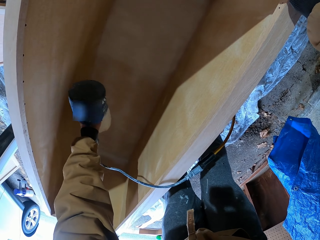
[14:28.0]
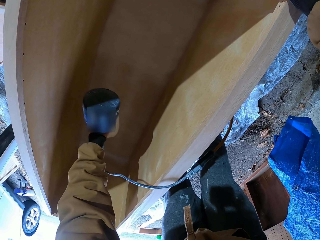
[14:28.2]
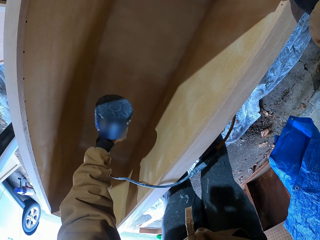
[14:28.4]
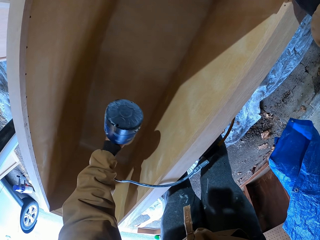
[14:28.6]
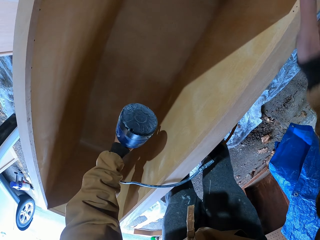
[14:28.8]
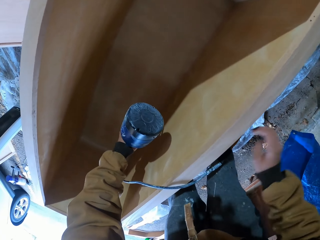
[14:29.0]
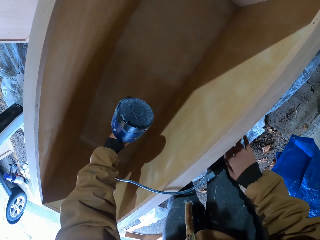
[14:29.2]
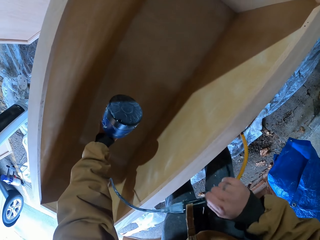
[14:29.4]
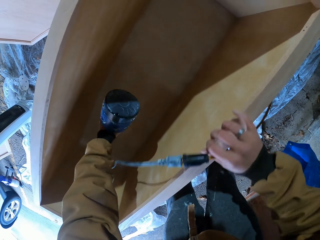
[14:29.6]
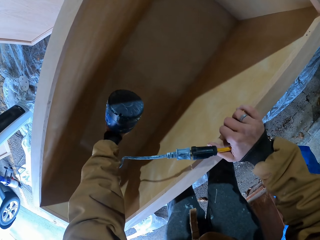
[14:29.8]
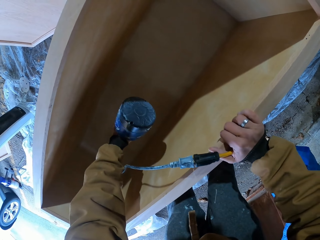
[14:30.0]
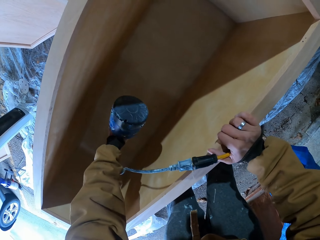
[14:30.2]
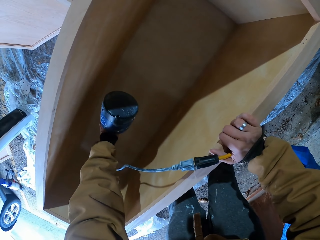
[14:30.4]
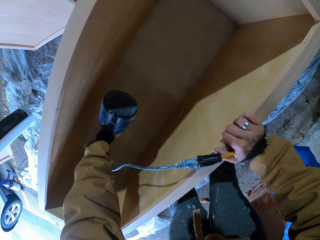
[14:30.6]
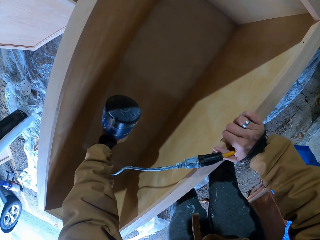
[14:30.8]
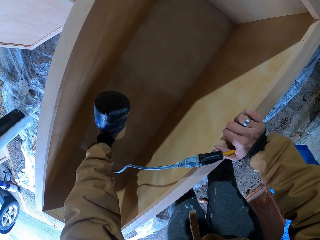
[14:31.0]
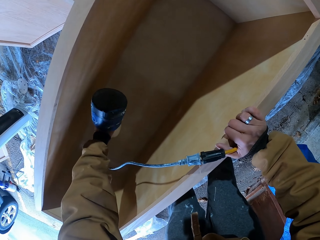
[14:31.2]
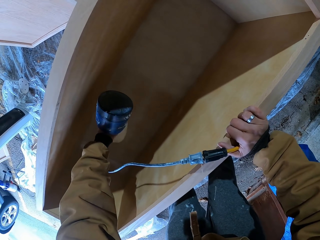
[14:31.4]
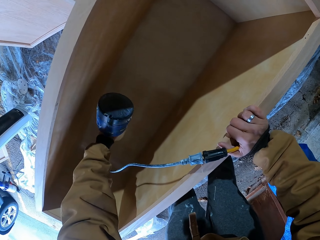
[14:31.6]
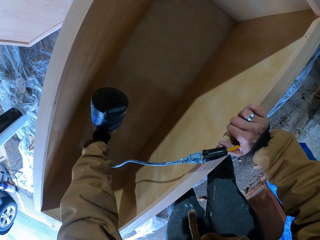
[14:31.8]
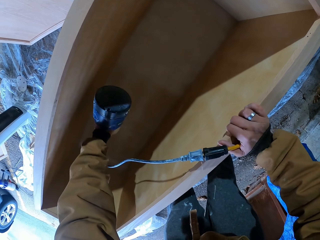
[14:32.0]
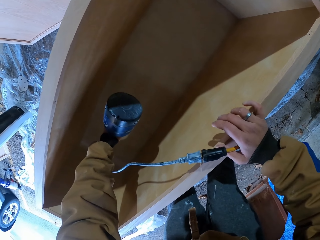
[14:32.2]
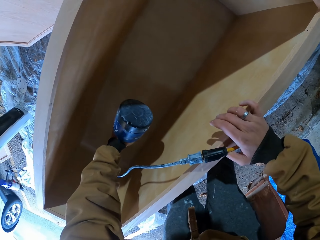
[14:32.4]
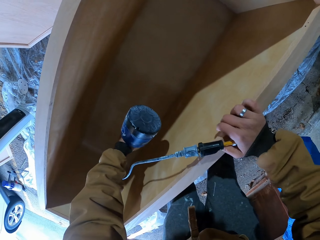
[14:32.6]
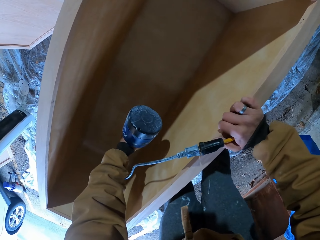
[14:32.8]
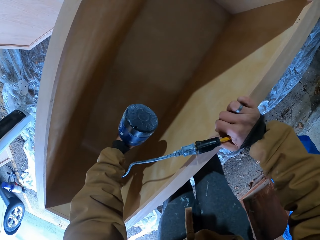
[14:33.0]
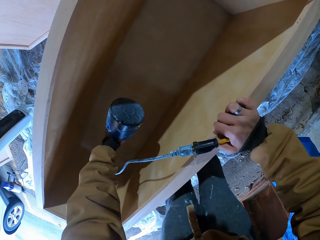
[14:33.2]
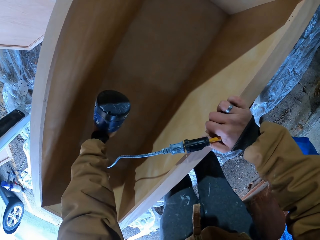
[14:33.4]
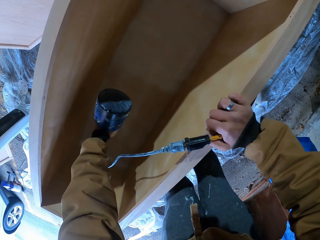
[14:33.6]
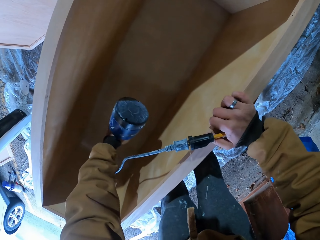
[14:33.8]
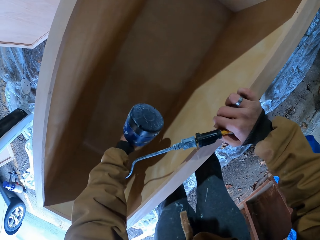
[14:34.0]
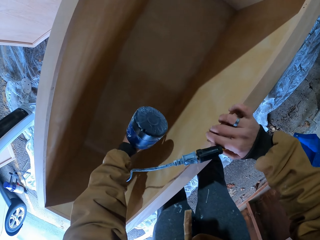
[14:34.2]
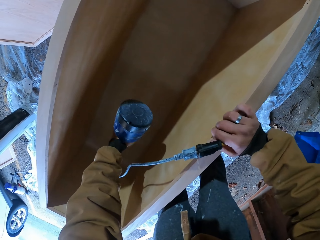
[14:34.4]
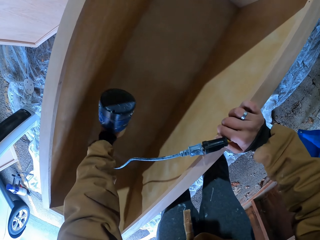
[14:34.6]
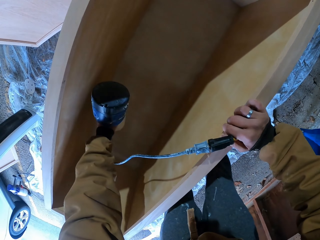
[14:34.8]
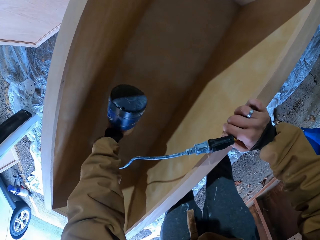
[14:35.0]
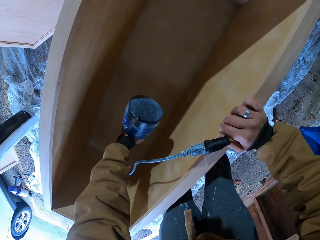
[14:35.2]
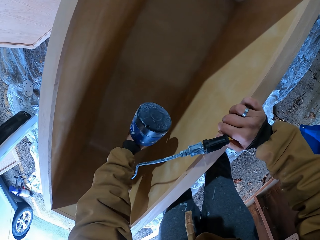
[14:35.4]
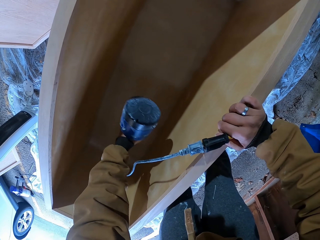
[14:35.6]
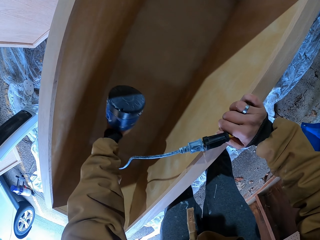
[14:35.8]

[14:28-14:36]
The camera wearer pulls the wire with the right hand. They hold the cable. They spray paint in the wood box.

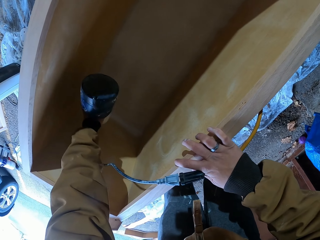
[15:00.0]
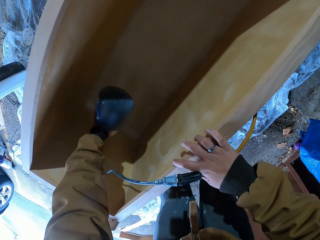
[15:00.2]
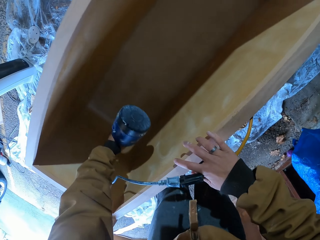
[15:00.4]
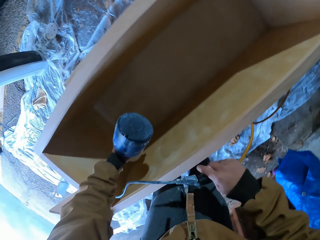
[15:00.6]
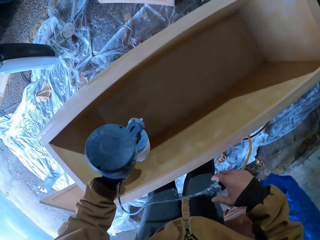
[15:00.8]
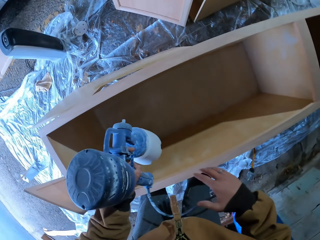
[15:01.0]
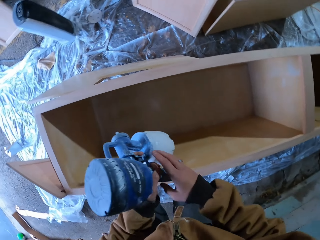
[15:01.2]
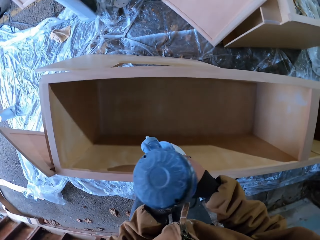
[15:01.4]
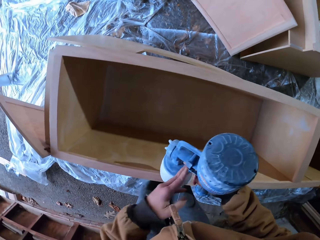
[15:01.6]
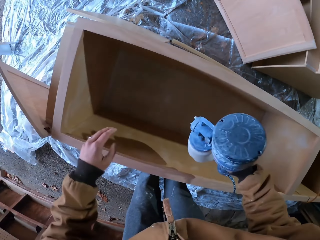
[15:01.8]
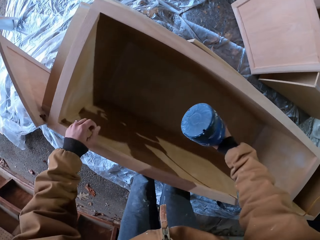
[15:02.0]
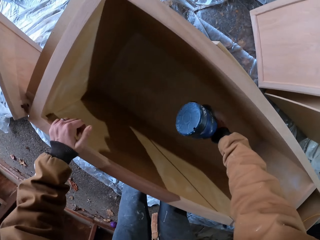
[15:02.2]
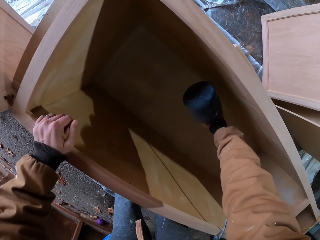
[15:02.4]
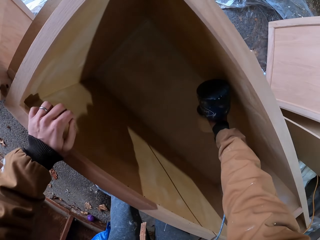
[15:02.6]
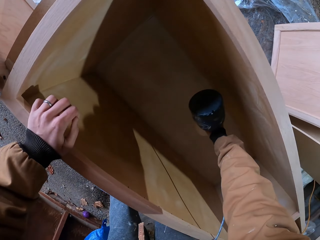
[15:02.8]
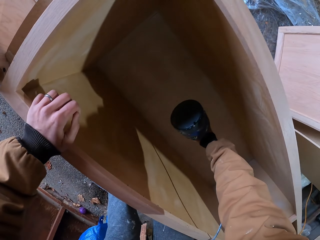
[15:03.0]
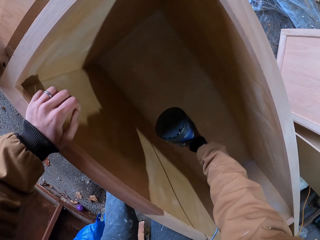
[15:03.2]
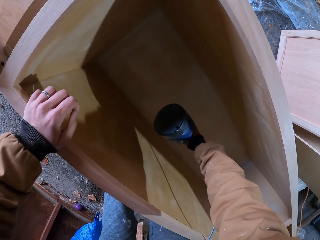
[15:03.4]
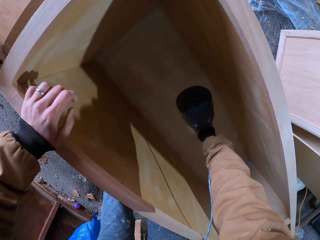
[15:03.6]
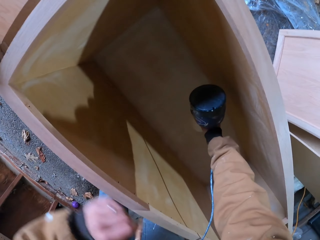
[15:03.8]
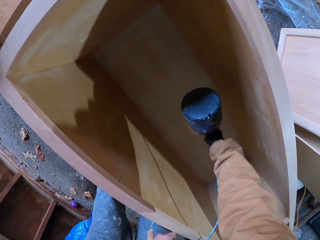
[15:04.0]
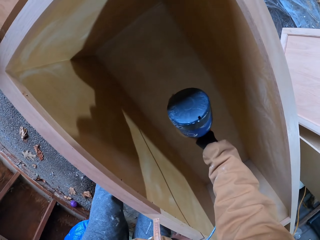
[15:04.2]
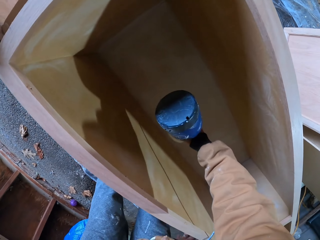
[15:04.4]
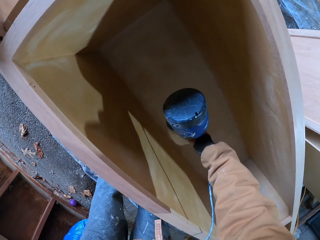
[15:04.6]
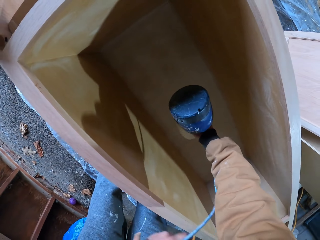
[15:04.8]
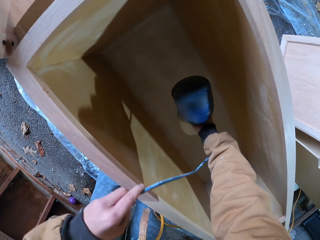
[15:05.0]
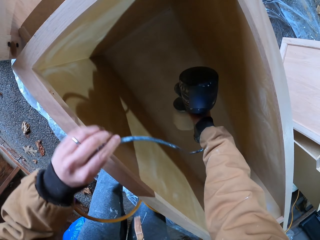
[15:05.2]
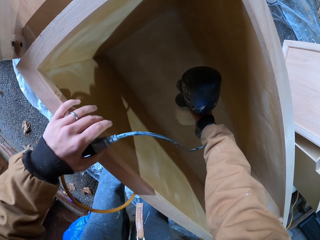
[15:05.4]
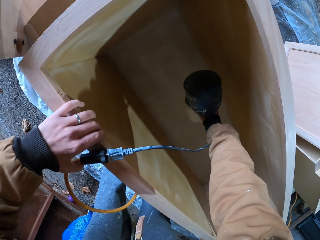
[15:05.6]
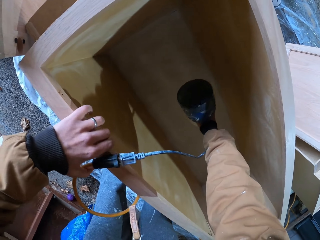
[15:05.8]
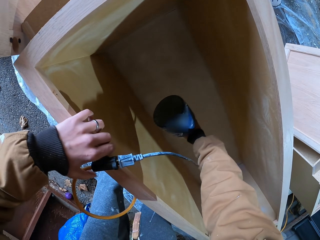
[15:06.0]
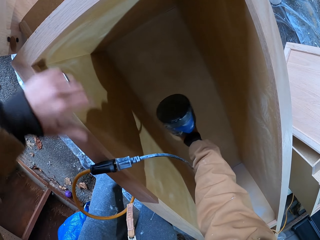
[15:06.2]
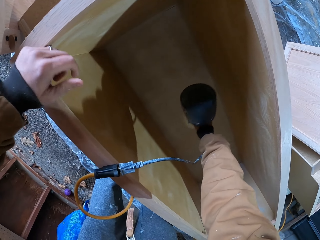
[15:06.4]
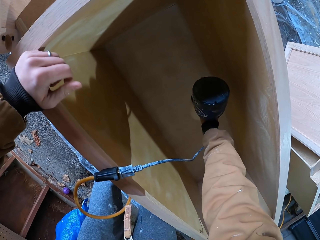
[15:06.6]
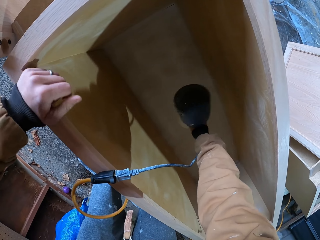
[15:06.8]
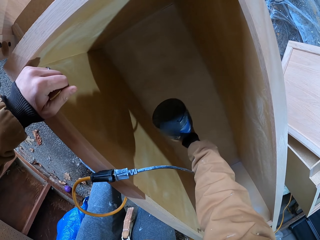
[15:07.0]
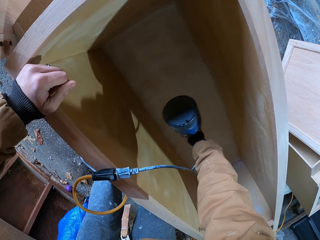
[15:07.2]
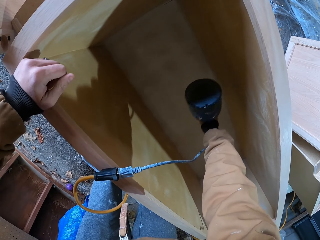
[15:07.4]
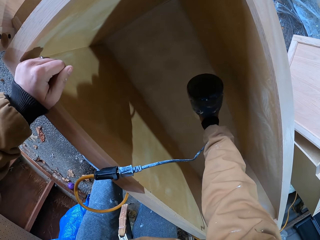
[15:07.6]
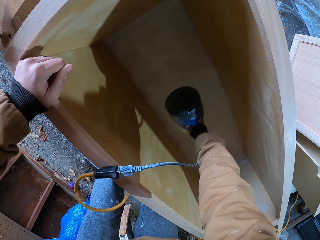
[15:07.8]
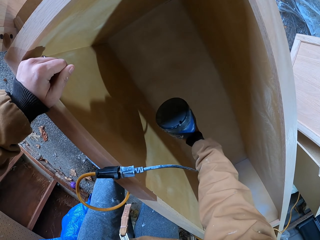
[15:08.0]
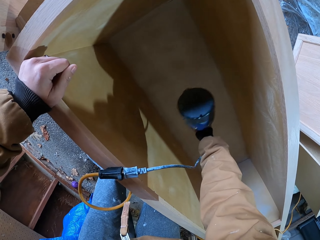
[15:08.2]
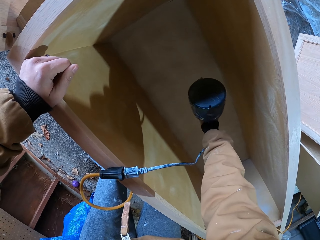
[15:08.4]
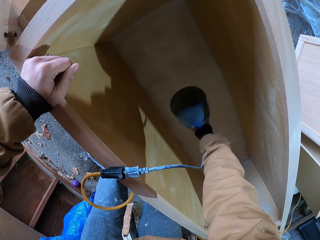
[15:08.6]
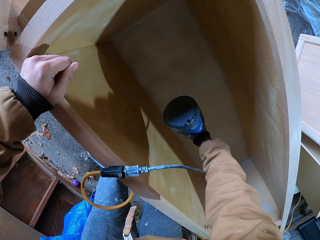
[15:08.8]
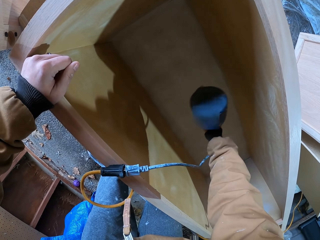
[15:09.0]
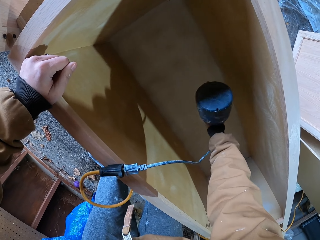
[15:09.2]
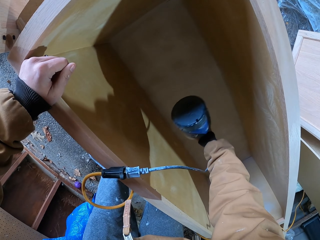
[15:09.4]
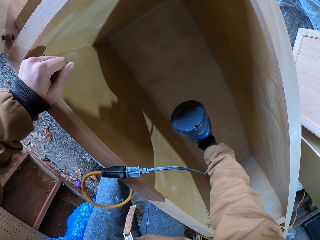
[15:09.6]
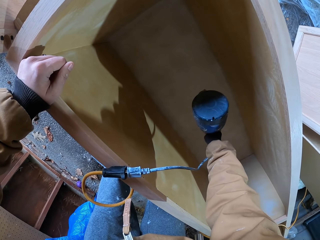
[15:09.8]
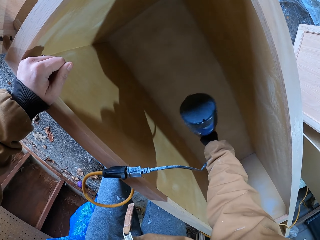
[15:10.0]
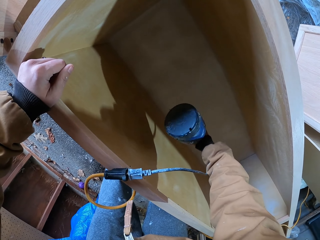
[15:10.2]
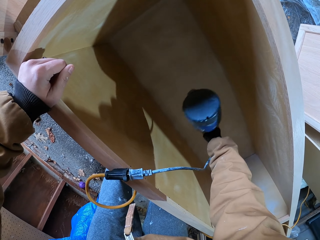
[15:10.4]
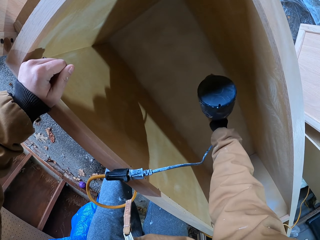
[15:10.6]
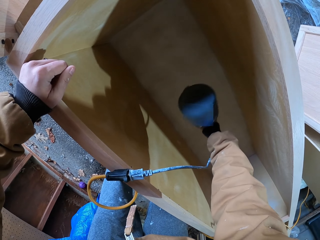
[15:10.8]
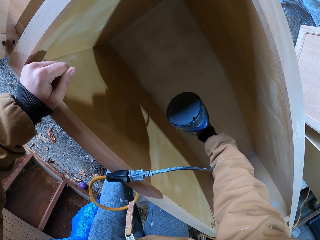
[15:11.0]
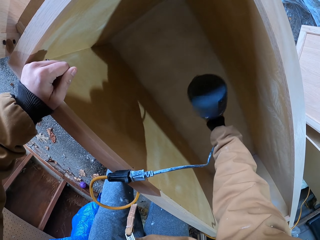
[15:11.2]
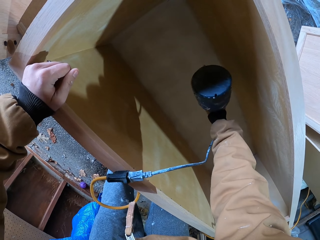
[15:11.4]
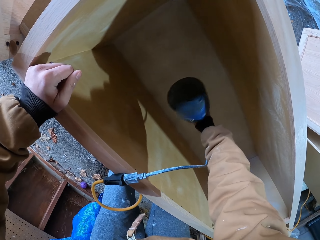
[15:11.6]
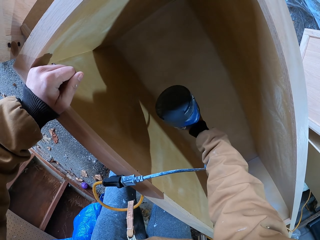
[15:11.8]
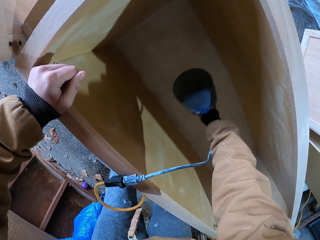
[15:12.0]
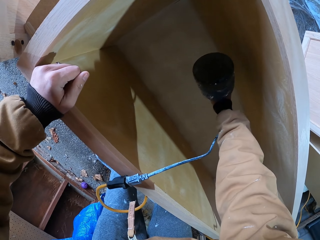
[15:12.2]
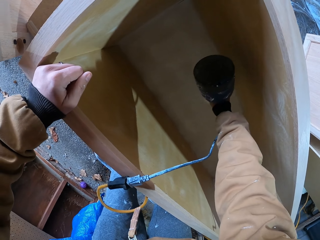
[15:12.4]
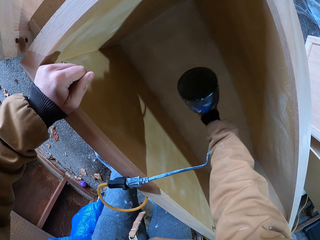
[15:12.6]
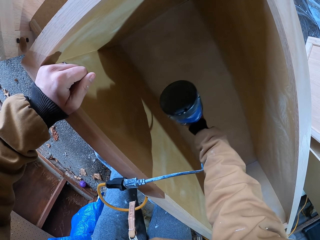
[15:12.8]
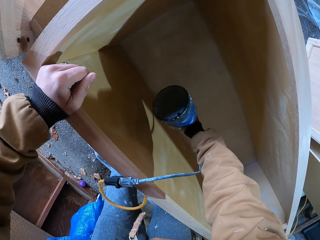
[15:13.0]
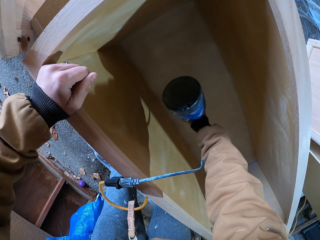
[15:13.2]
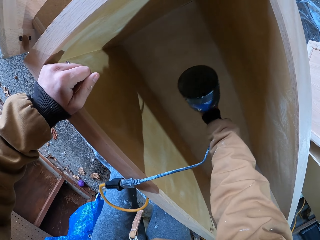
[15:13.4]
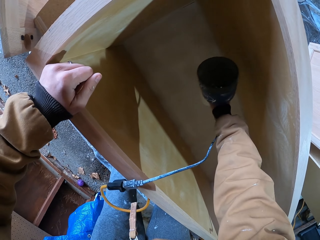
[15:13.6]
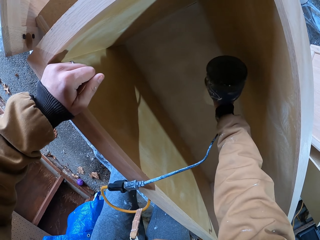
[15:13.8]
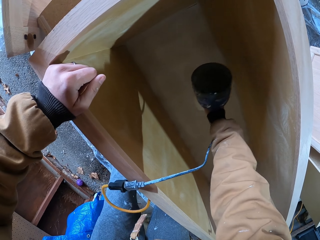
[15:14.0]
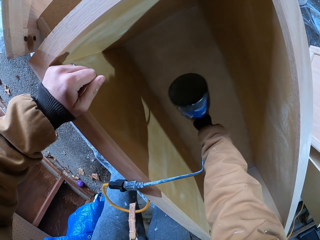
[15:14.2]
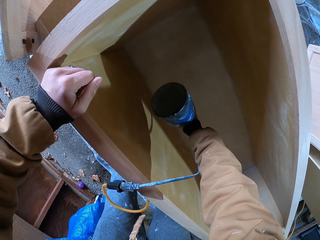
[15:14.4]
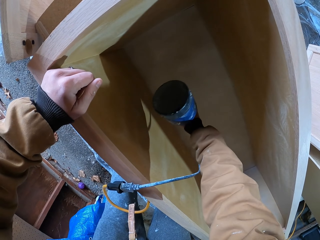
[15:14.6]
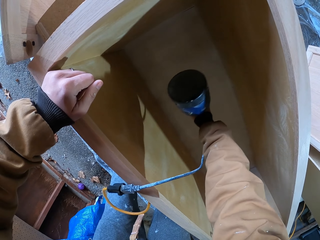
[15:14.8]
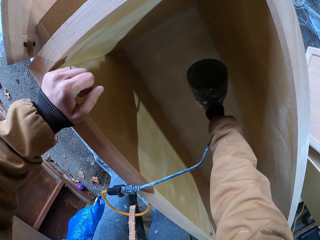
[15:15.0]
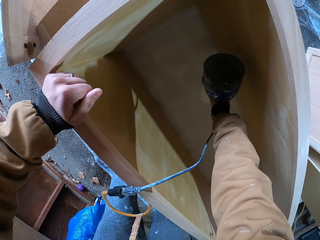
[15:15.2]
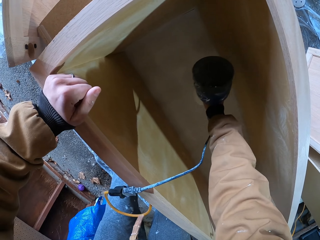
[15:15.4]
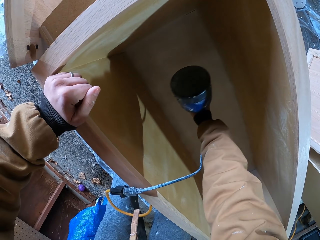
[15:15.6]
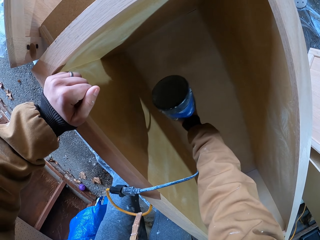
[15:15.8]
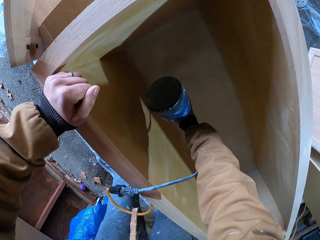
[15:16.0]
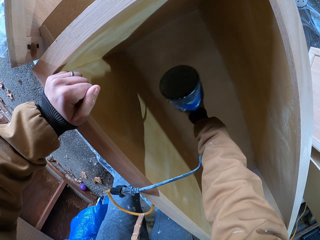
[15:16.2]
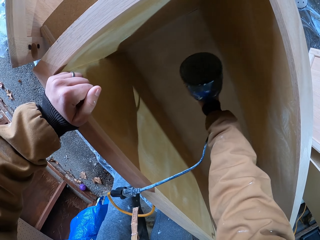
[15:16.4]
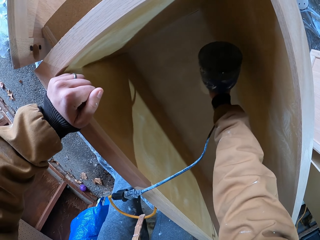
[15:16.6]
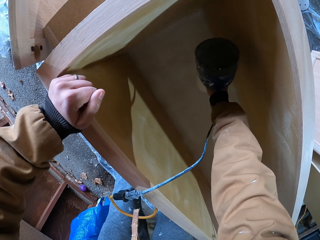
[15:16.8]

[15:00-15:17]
The camera wearer switches the paint sprayer to the right hand. He holds the paint sprayer machine with his right hand. He holds on the wood box. He sprays the wooden box with the paint sprayer. He holds the cable. He pulls the wire with the left hand. He sprays paint in the wood box. He releases the wire. He places the left hand on the wooden box. He sprays the wooden box with the paint sprayer.
